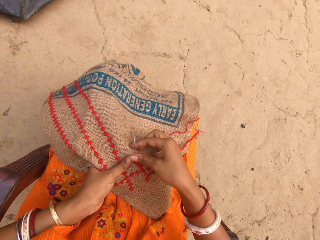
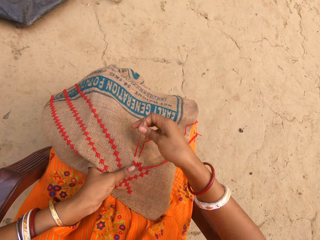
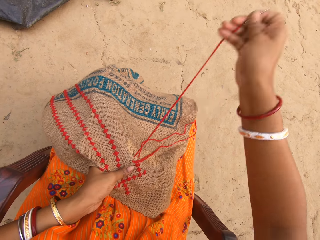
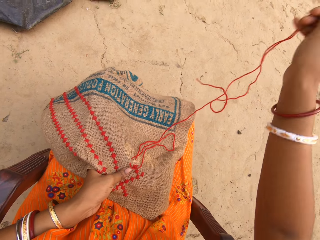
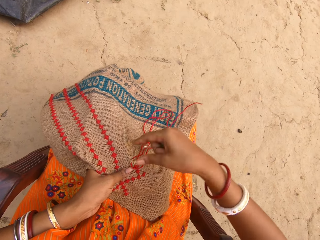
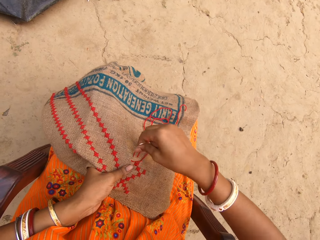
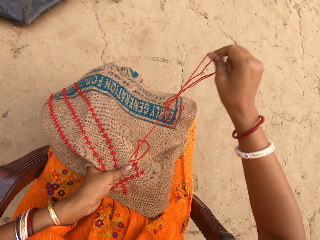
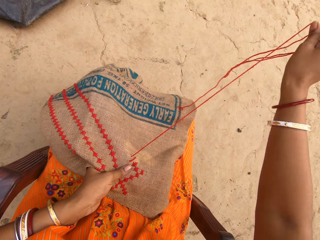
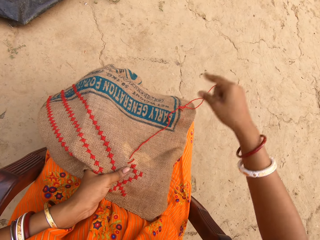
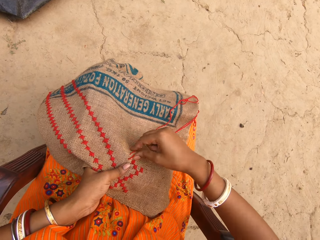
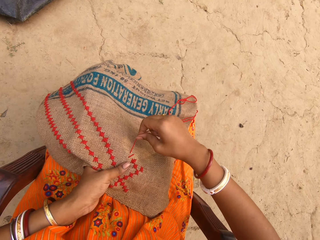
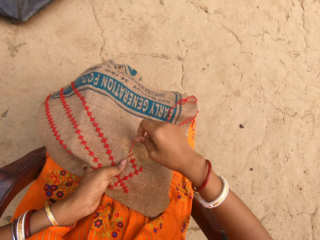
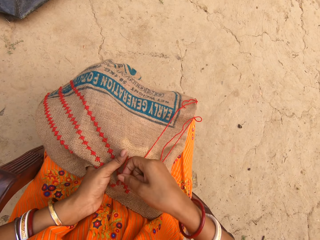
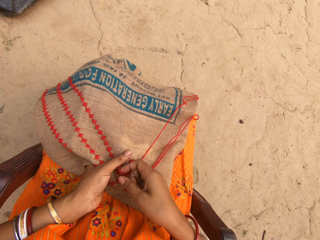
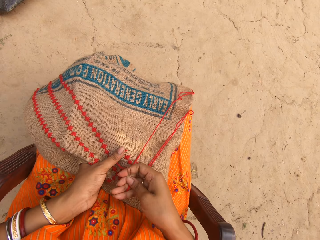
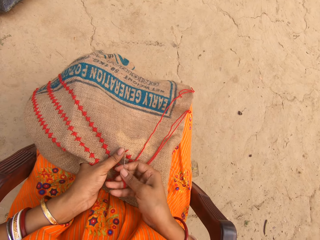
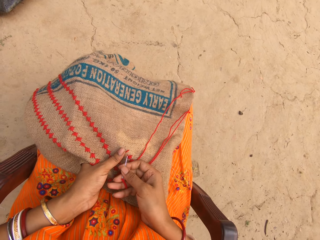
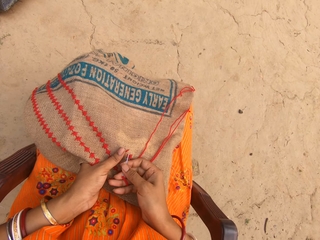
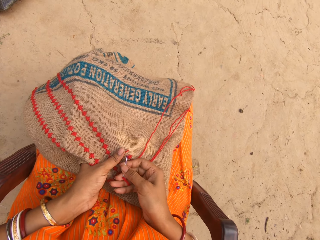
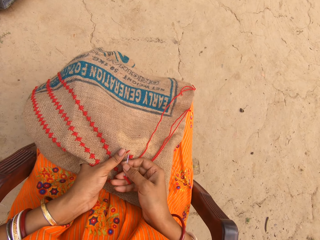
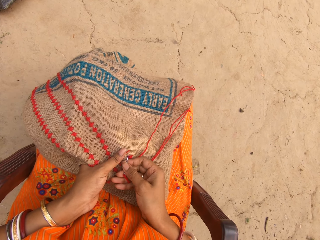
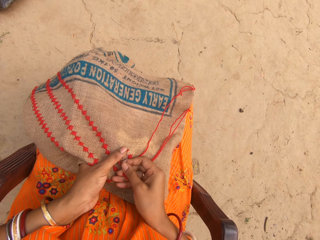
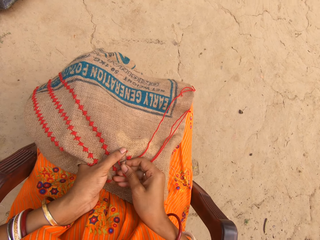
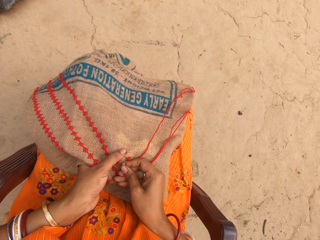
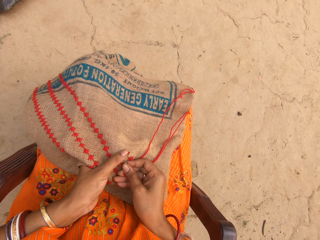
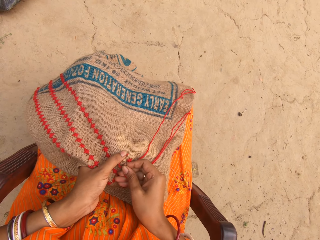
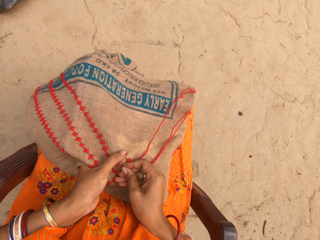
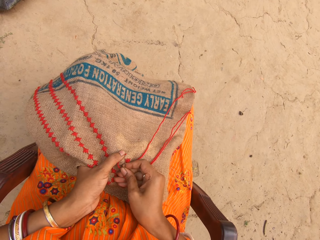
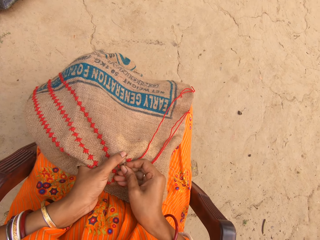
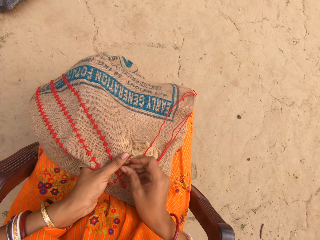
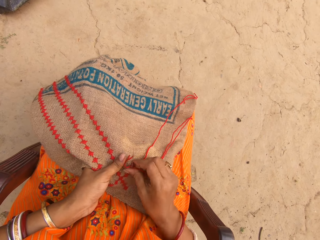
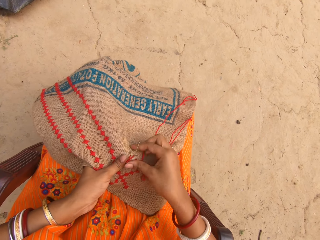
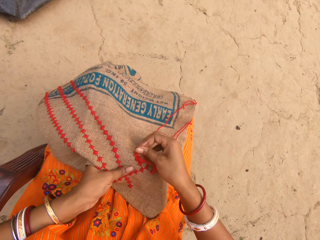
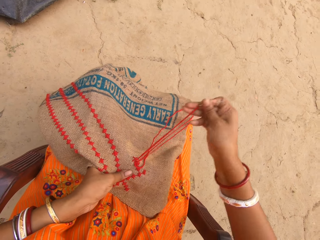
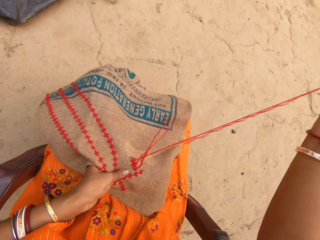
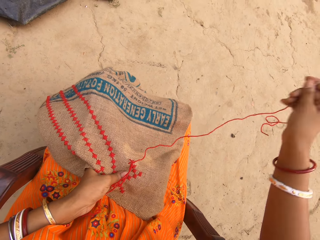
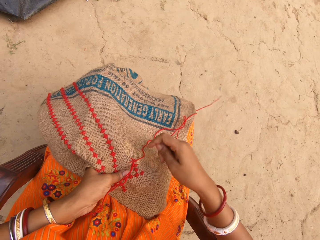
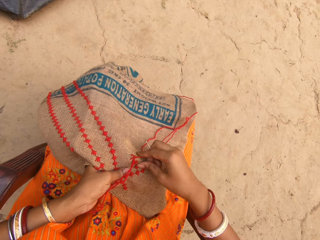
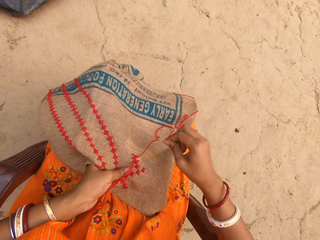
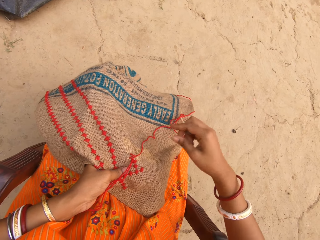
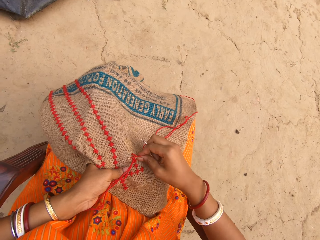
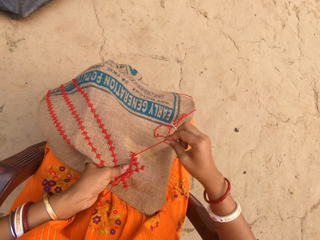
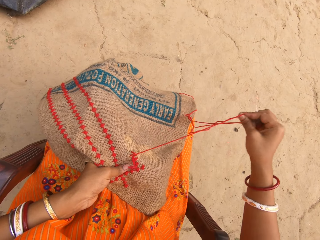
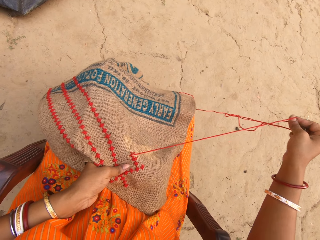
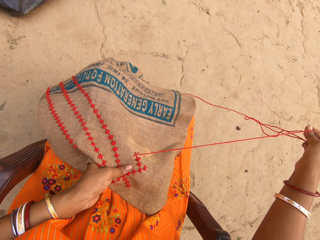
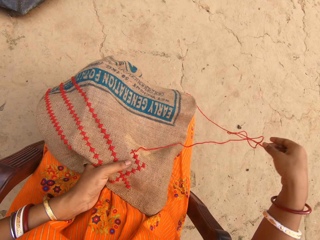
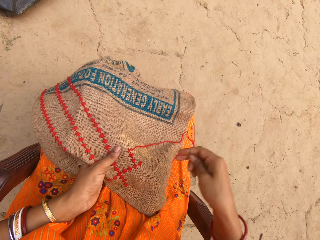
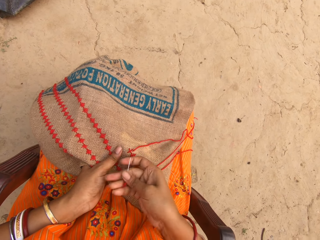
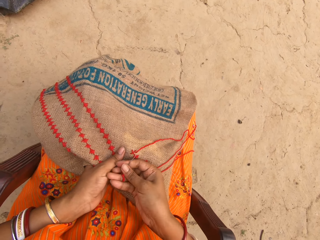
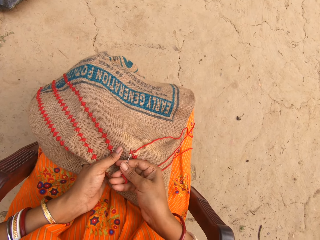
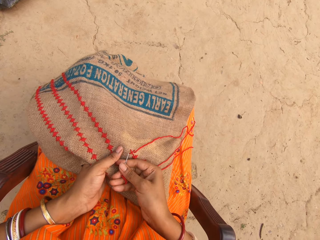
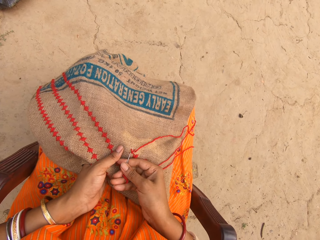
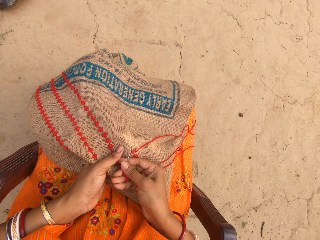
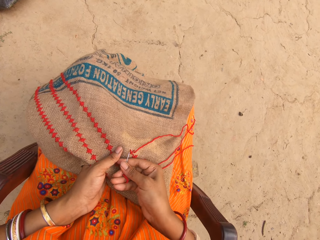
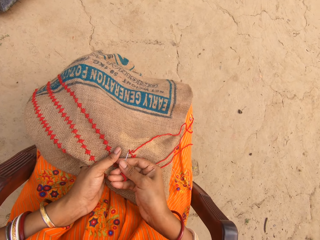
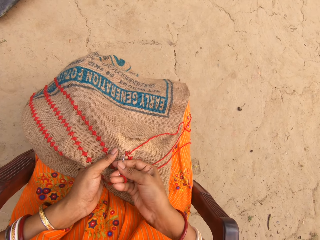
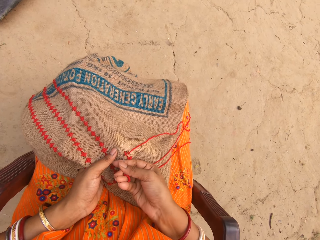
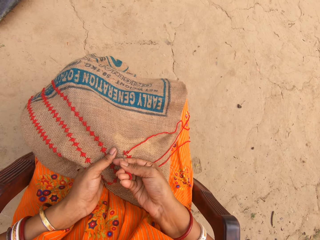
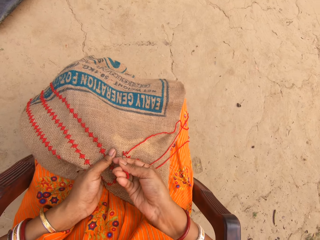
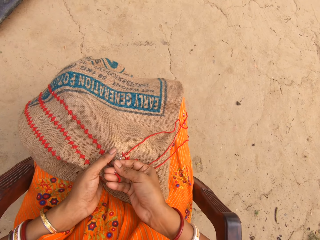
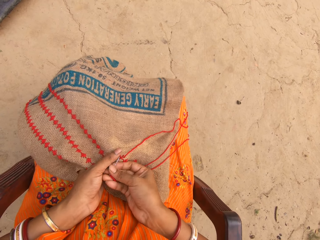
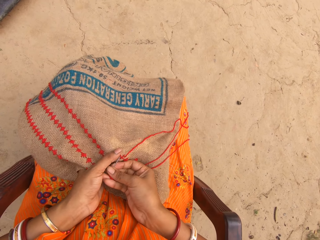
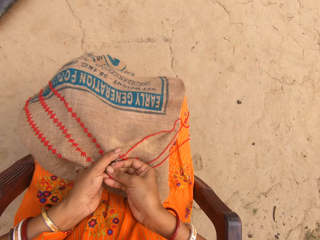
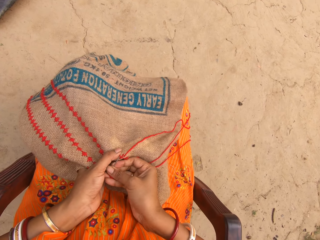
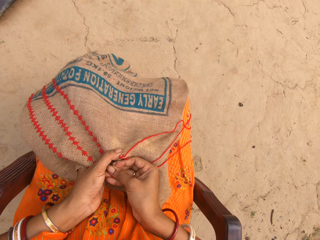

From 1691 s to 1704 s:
The camera wearer pulls the thread from the cloth with her right hand. She sews the cloth in her left hand with the needle and thread in her right hand. She pulls the thread from the cloth with her right hand. She sews the cloth in her left hand with the needle and thread in her right hand.

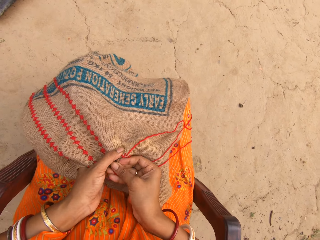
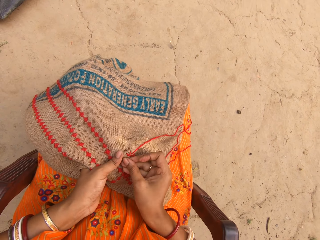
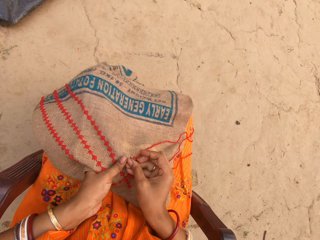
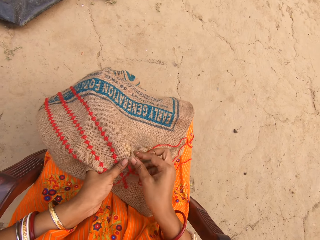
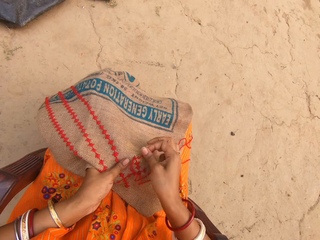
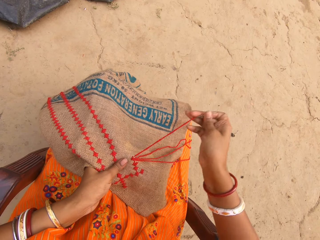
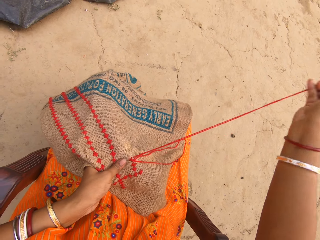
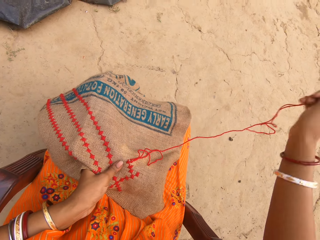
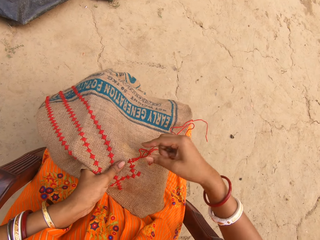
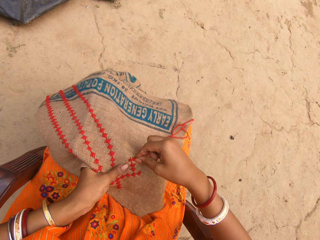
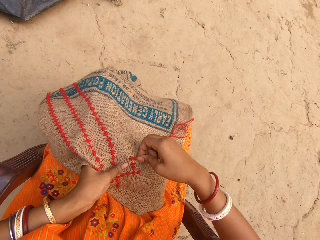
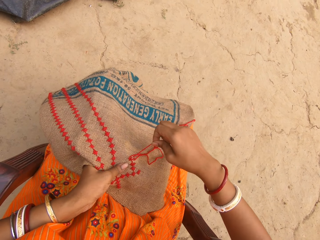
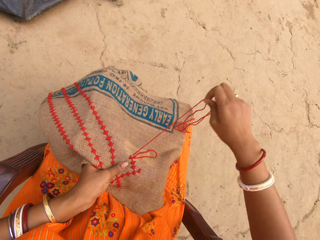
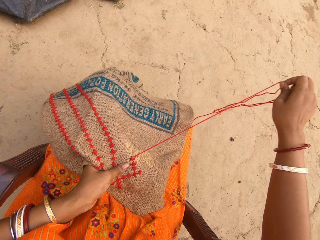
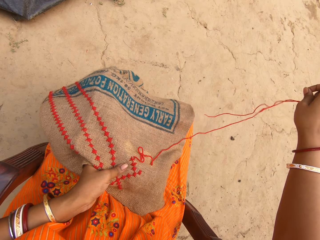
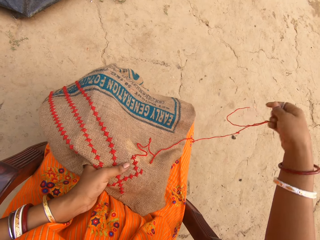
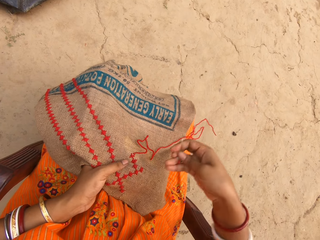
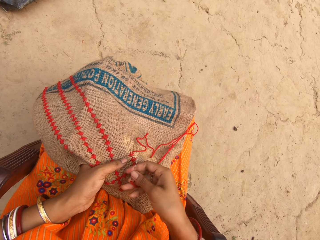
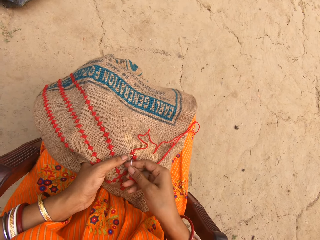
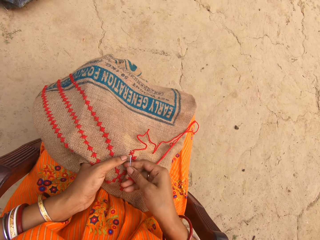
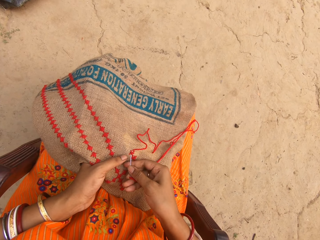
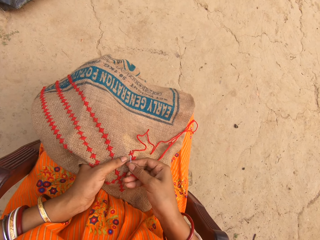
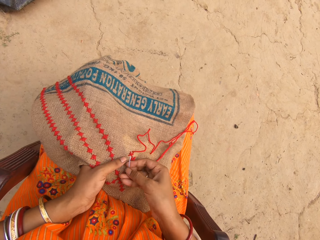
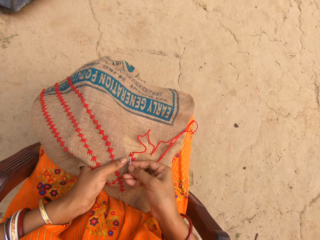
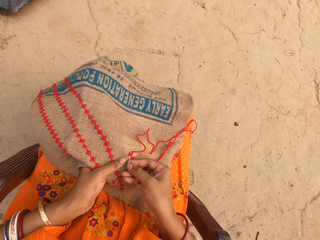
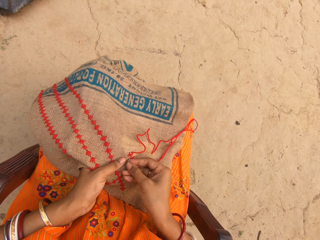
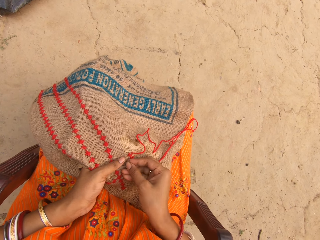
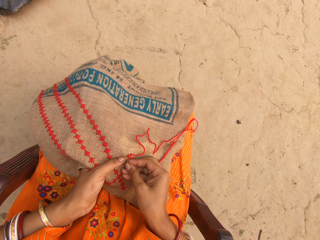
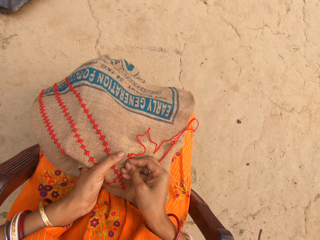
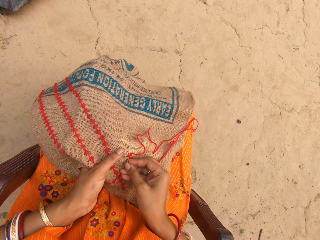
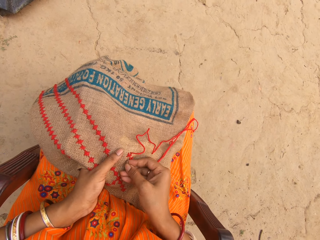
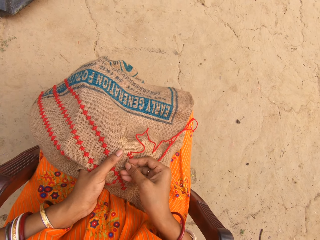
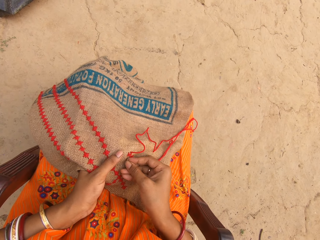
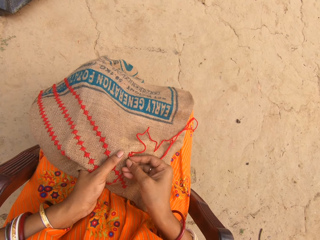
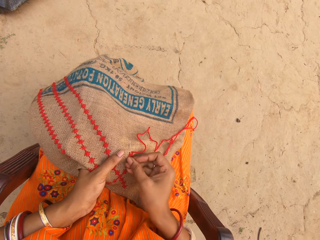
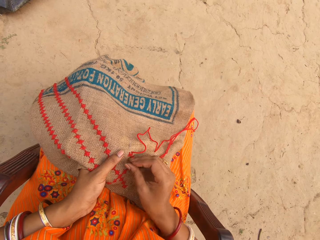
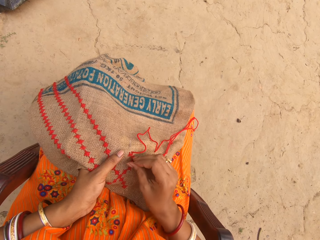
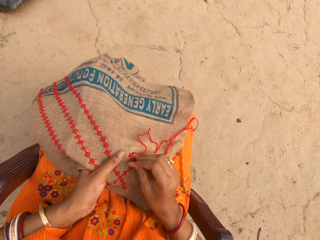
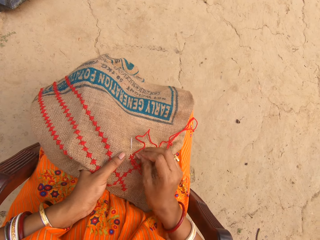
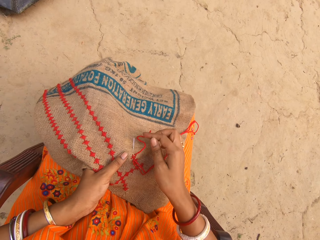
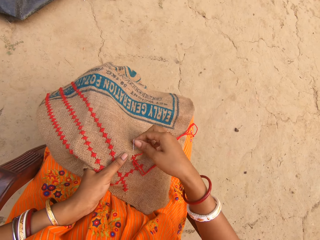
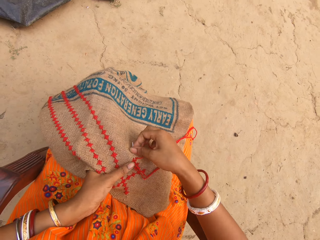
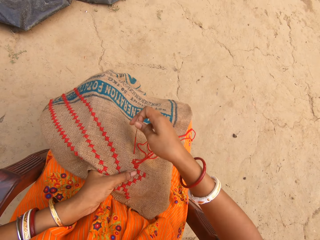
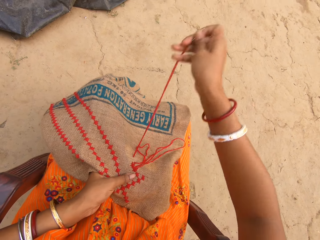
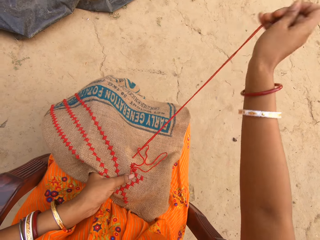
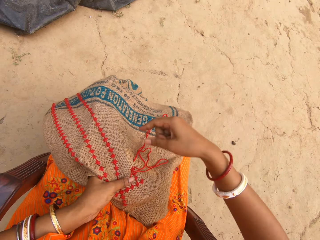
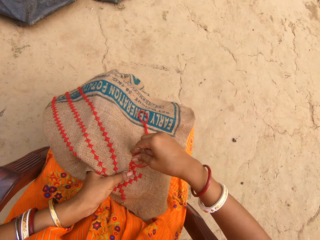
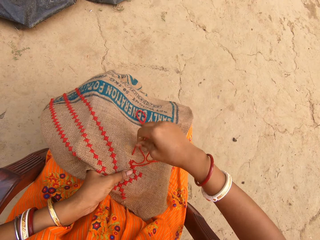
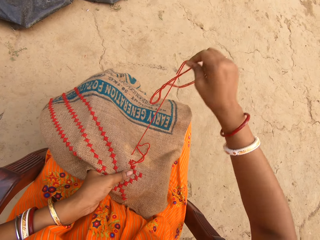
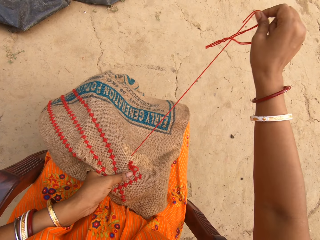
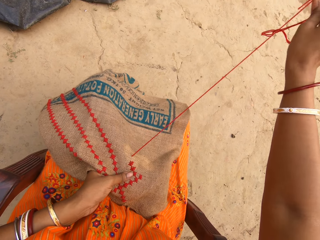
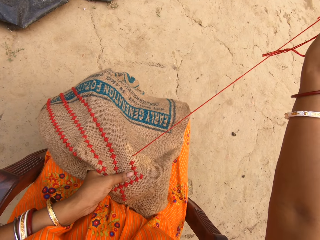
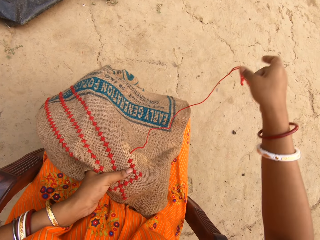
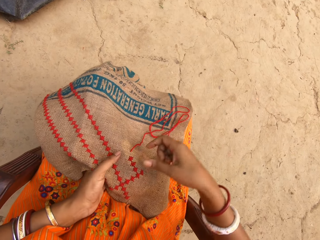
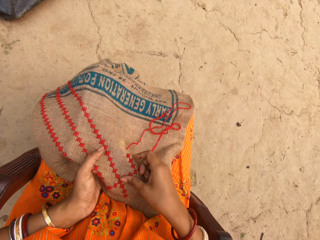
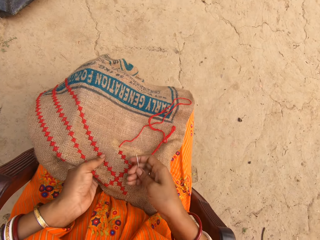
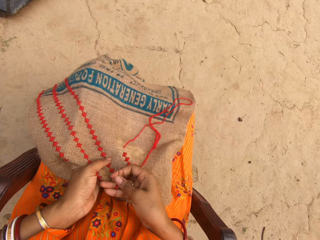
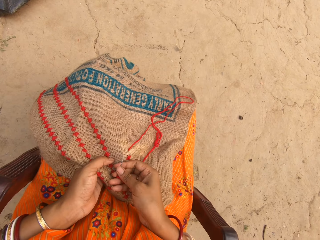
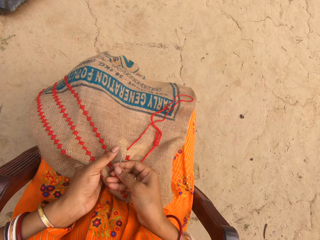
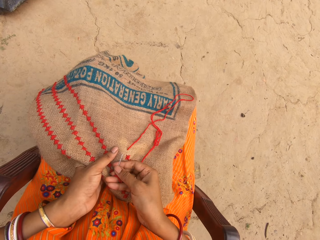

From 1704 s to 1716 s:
The camera wearer pulls the thread from the cloth with her right hand. She sews the cloth in her left hand with the needle and thread in her right hand. She pulls the thread from the cloth with her right hand.
